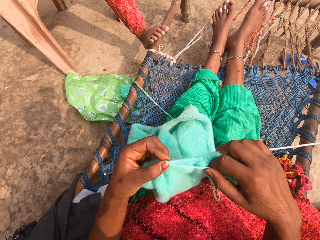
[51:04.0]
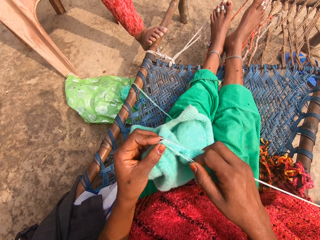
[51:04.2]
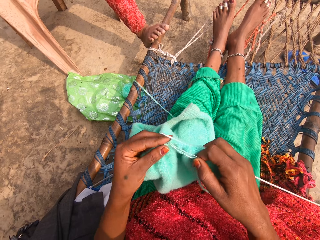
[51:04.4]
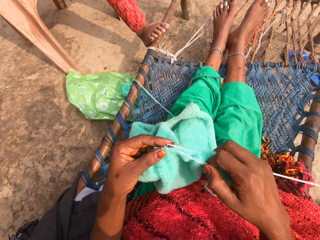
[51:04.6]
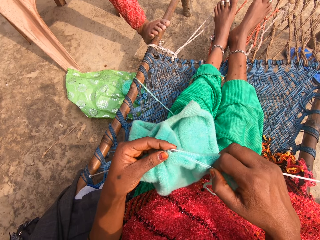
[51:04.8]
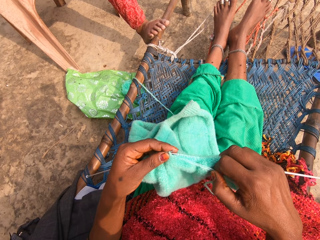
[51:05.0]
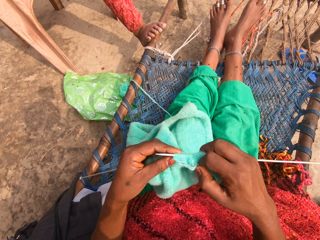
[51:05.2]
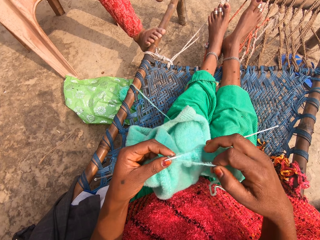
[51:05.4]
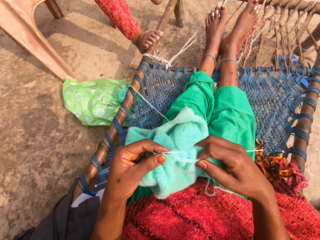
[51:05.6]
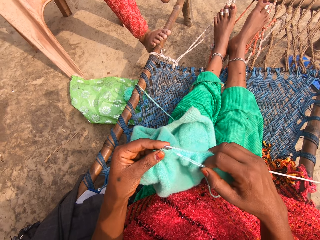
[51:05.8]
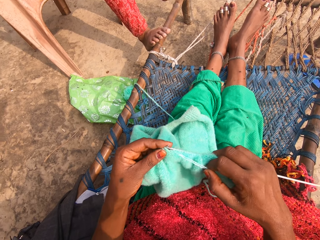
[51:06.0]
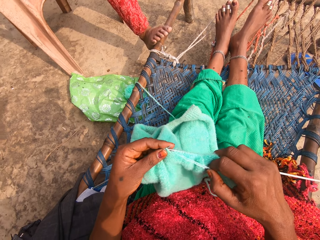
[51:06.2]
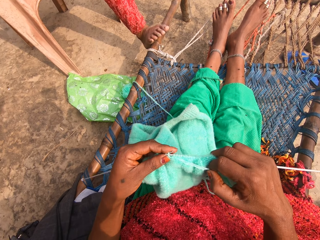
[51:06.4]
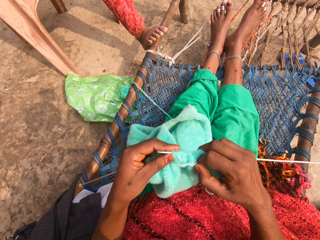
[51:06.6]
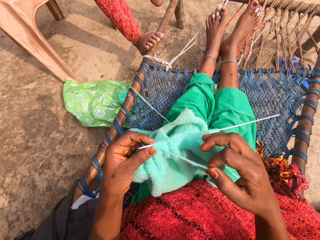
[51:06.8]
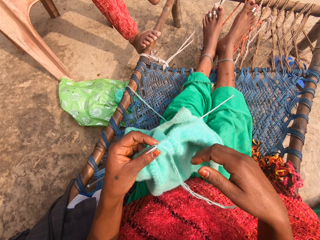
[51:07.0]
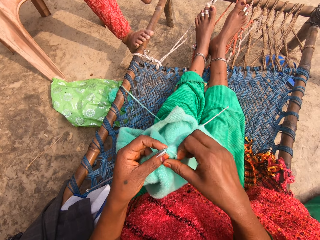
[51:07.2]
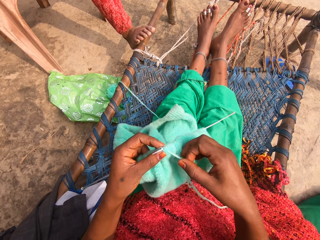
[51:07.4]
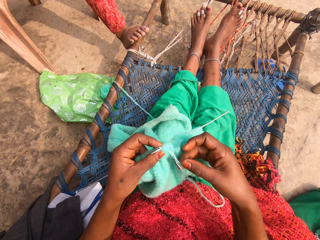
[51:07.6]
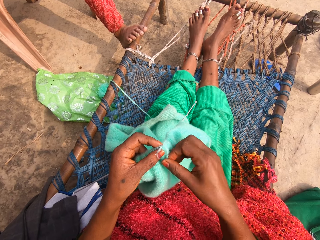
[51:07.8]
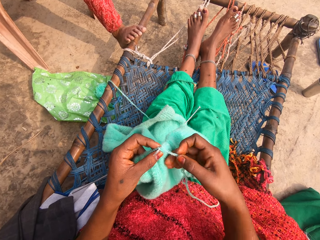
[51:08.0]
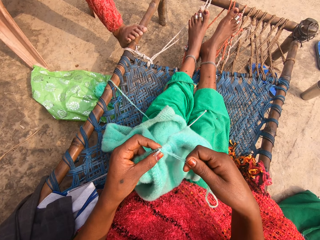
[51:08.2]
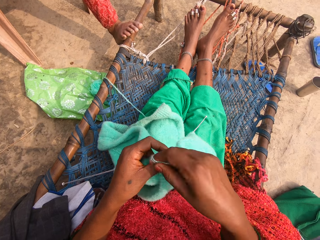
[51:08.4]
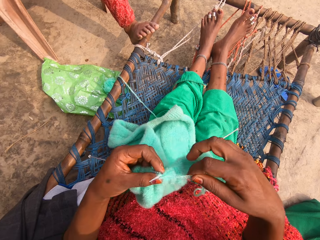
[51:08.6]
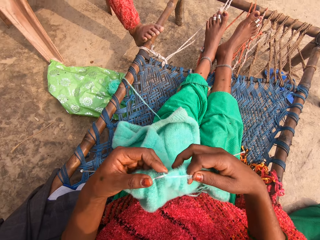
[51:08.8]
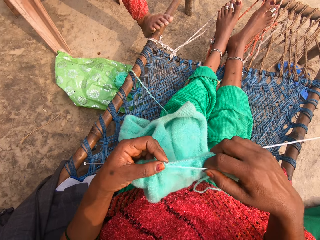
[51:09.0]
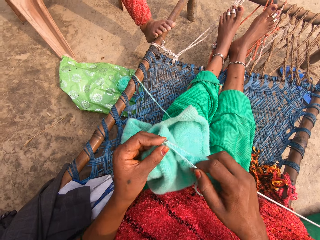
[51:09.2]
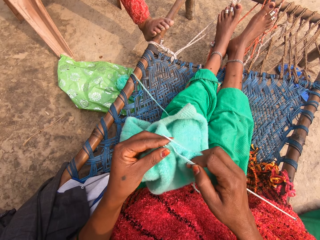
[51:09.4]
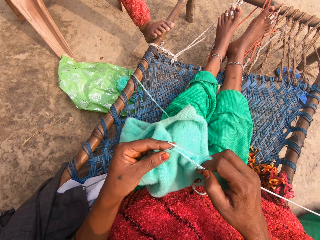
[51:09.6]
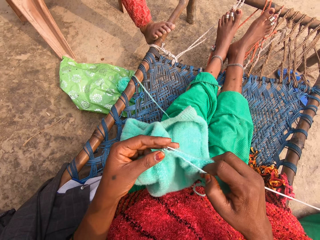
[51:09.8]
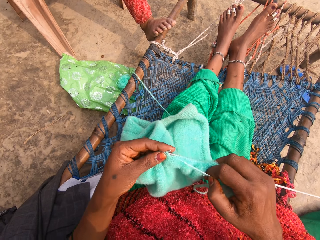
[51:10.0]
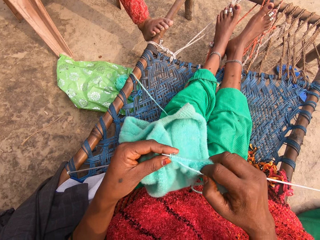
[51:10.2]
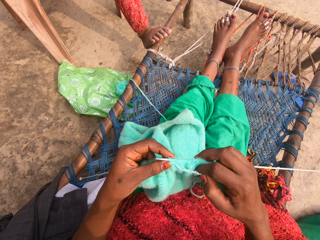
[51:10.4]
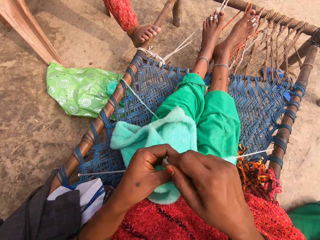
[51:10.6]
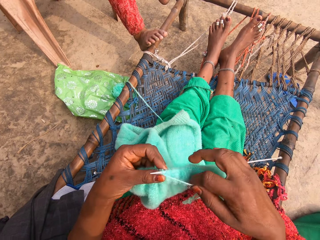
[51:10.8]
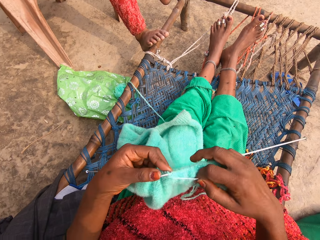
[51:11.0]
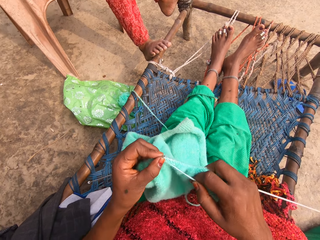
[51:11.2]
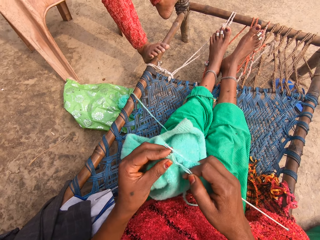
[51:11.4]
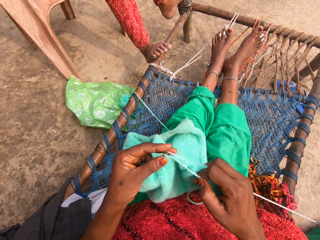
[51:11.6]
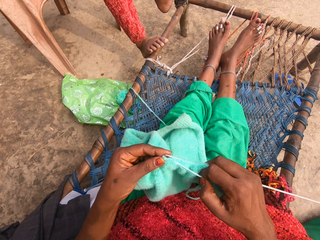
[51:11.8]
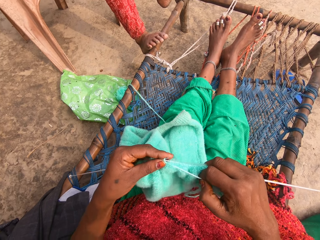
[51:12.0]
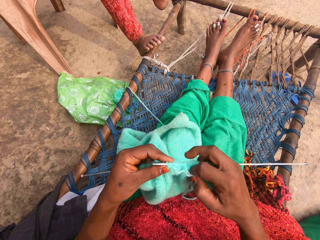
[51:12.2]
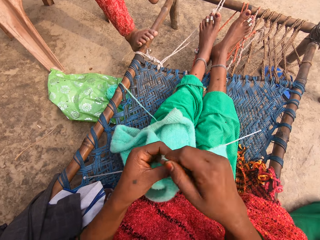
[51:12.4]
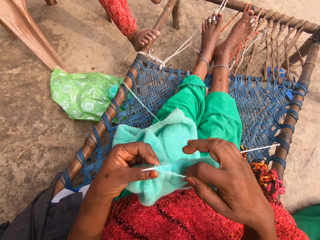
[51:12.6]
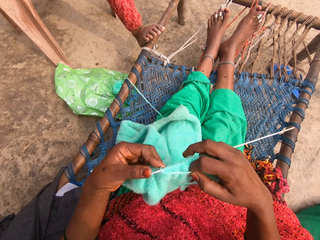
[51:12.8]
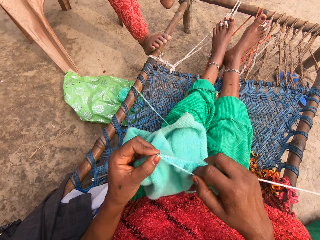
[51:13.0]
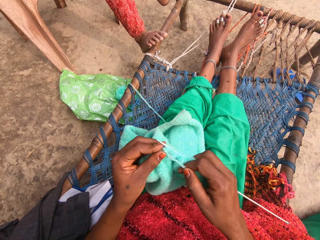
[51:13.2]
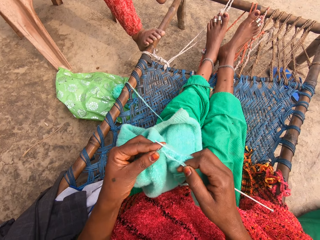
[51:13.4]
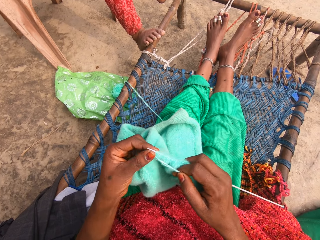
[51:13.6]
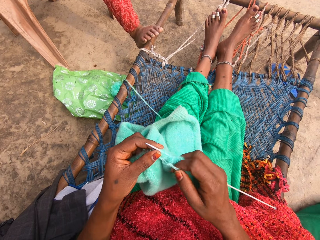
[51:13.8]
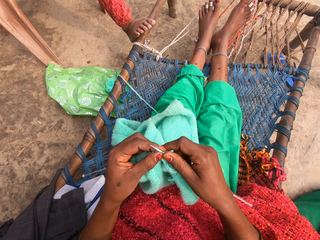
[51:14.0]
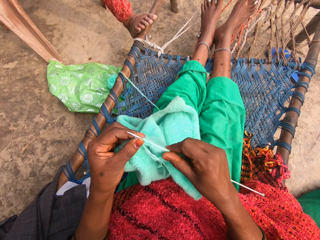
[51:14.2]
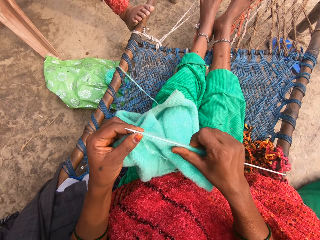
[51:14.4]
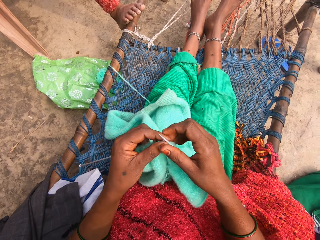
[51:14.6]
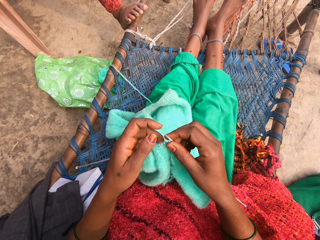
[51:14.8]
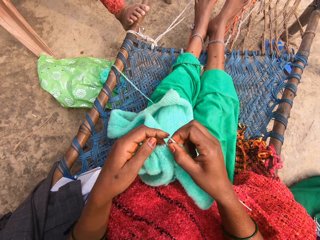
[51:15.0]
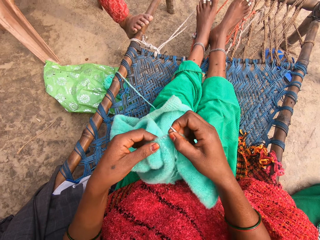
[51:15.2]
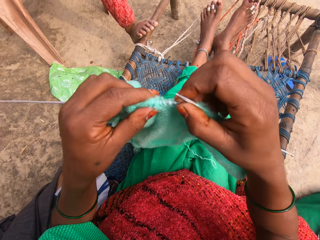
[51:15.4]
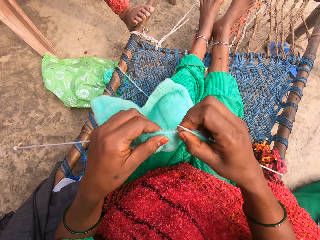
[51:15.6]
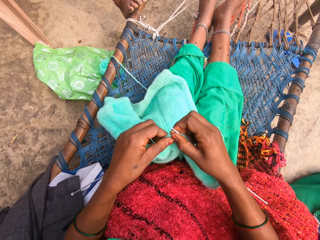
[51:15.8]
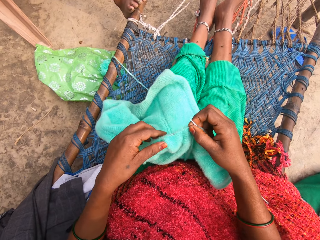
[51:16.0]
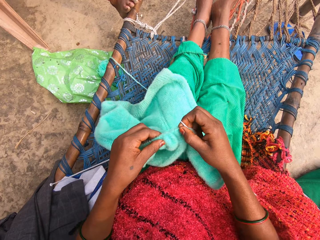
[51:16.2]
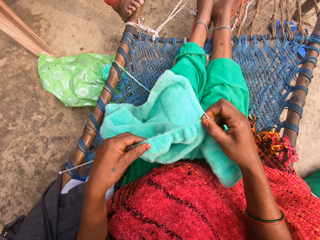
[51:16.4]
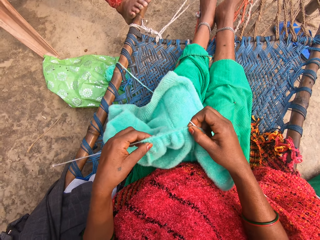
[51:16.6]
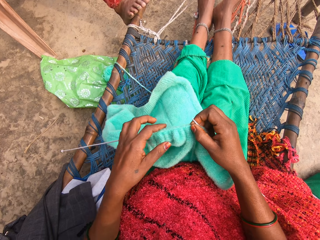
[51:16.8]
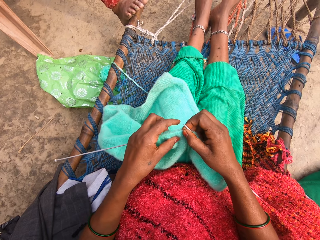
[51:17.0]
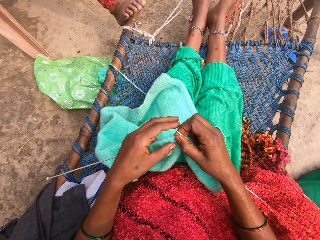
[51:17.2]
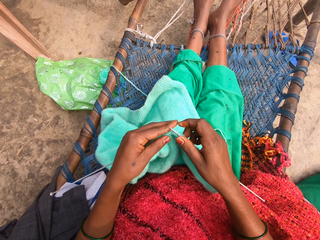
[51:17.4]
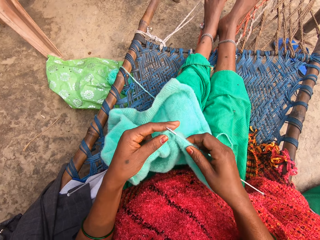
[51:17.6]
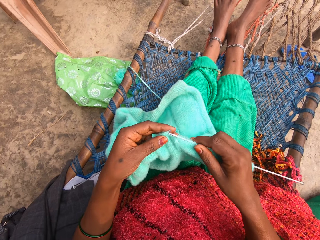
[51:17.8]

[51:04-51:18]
The camera wearer rolls the yarn around one of the knitting needles. They knit the fabric with the knitting needles. They touch the yarn. They roll the yarn around one of the knitting needles. They knit the fabric with the knitting needles. They roll the yarn around one of the knitting needles. They knit the fabric with the knitting needles. They roll the yarn around one of the knitting needles. They knit the fabric with the knitting needles. They adjust the fabric. They stretch the fabric. They move the fabric. They adjust the fabric.

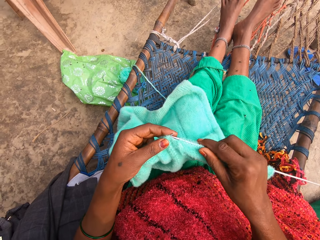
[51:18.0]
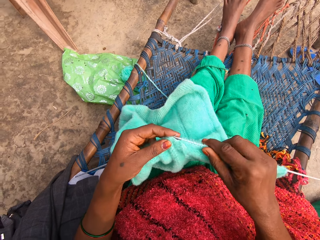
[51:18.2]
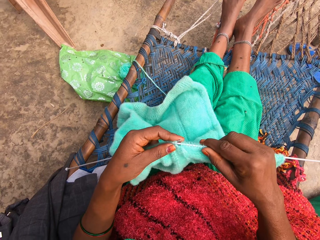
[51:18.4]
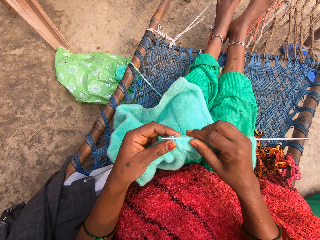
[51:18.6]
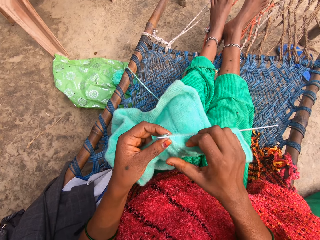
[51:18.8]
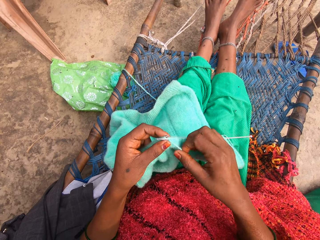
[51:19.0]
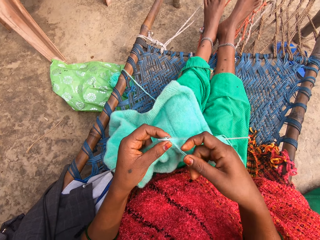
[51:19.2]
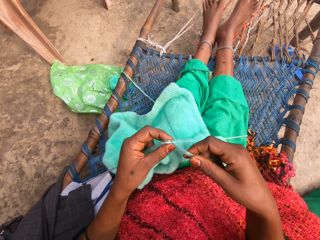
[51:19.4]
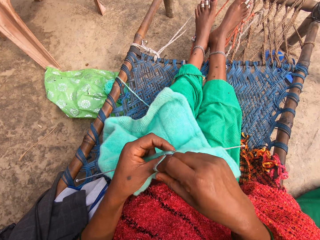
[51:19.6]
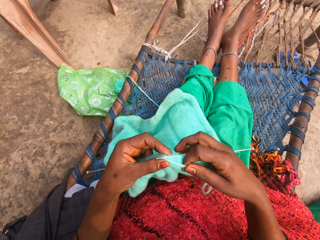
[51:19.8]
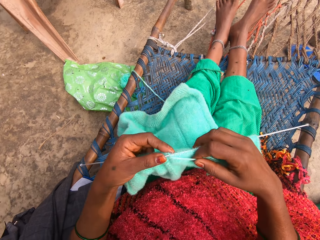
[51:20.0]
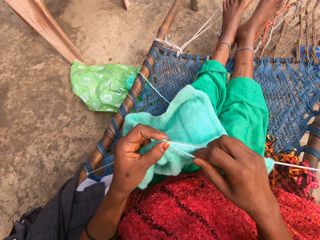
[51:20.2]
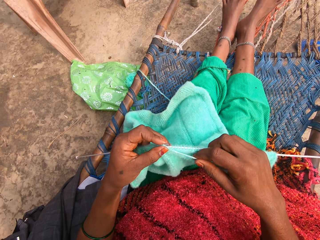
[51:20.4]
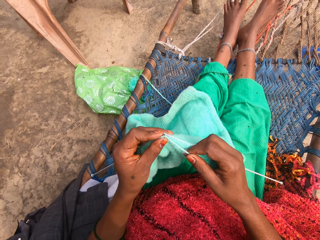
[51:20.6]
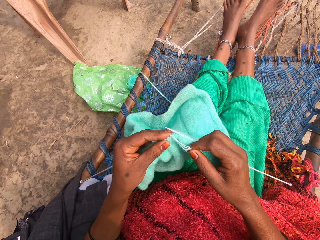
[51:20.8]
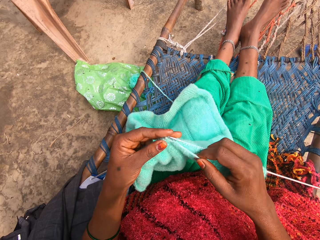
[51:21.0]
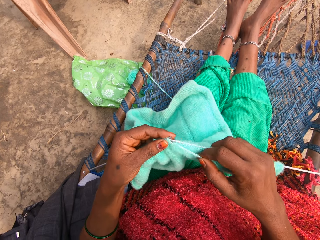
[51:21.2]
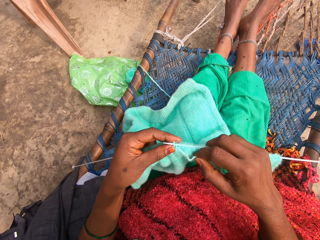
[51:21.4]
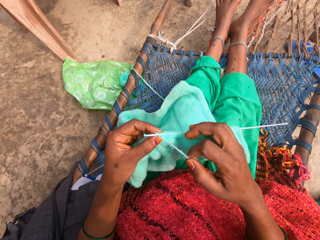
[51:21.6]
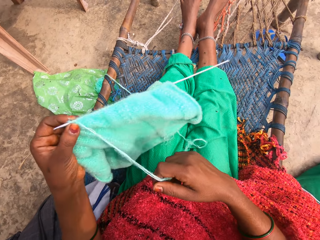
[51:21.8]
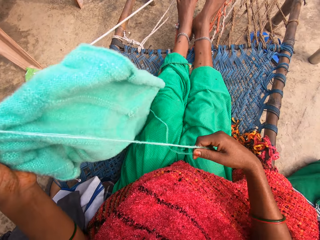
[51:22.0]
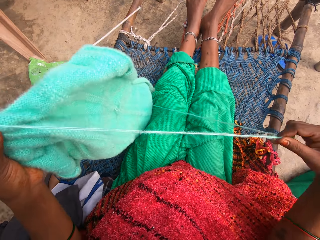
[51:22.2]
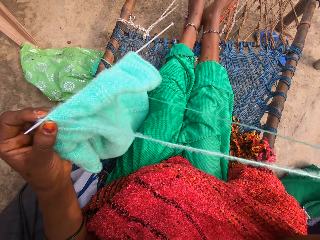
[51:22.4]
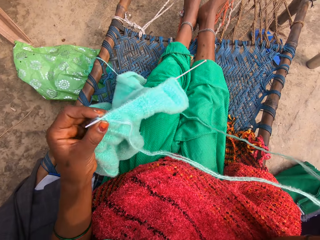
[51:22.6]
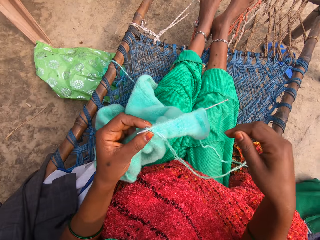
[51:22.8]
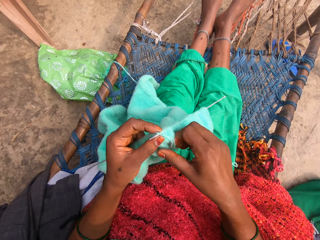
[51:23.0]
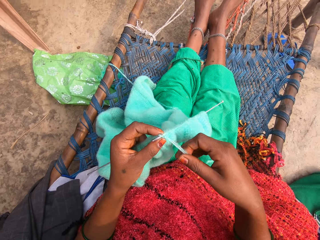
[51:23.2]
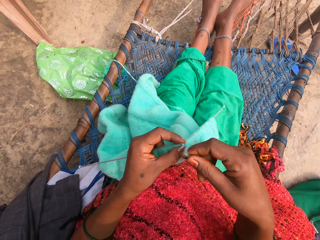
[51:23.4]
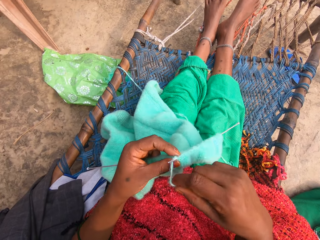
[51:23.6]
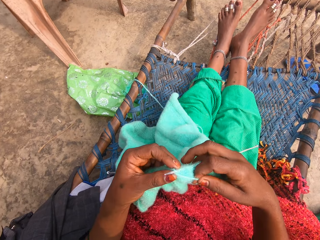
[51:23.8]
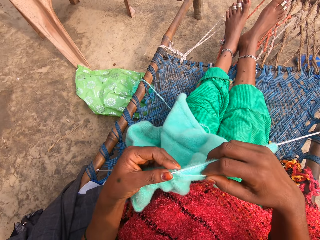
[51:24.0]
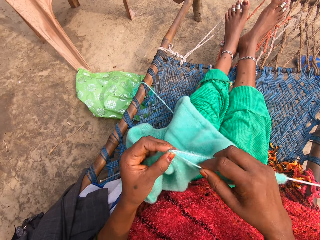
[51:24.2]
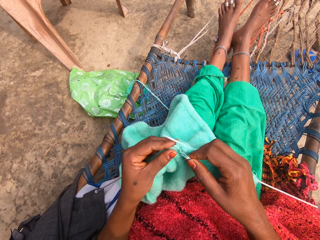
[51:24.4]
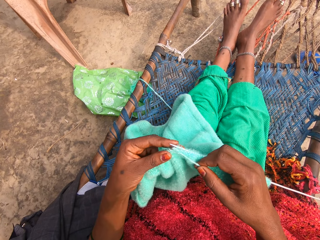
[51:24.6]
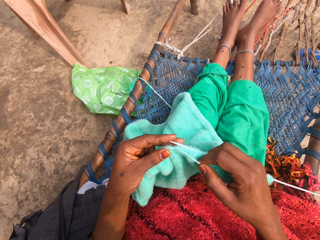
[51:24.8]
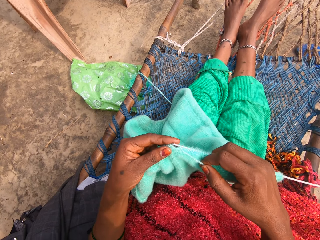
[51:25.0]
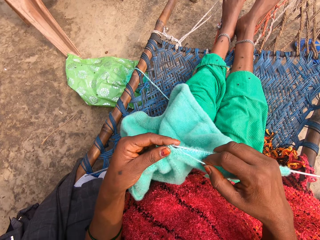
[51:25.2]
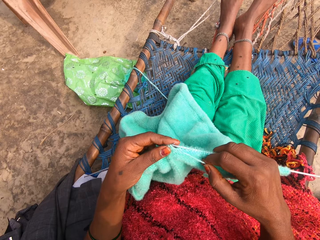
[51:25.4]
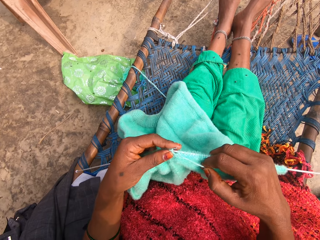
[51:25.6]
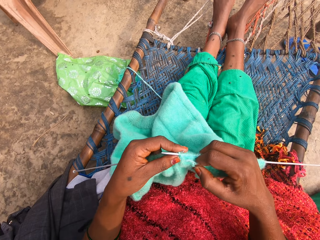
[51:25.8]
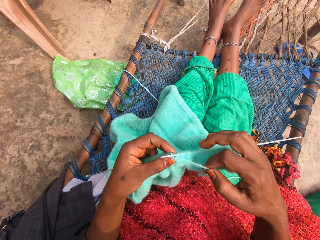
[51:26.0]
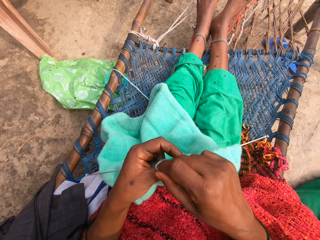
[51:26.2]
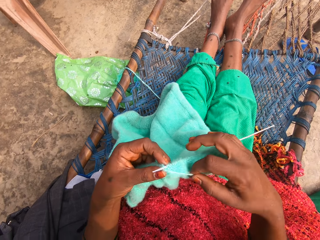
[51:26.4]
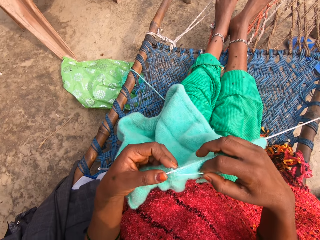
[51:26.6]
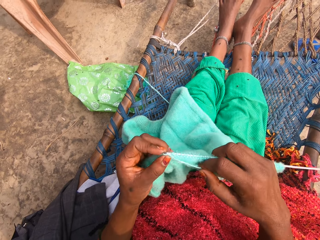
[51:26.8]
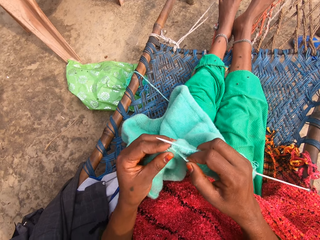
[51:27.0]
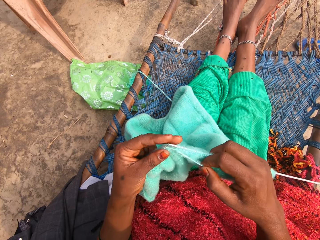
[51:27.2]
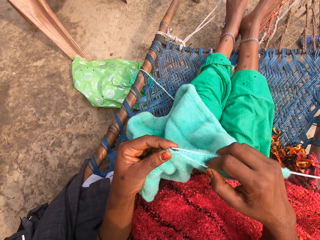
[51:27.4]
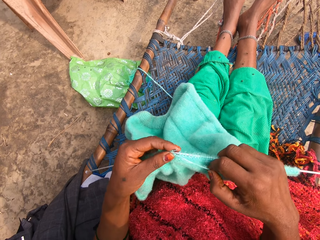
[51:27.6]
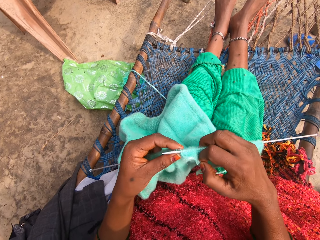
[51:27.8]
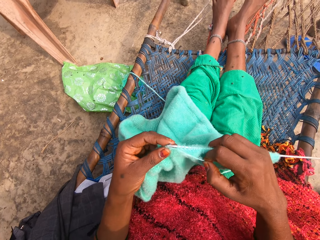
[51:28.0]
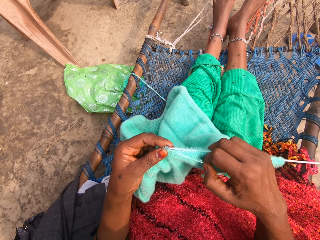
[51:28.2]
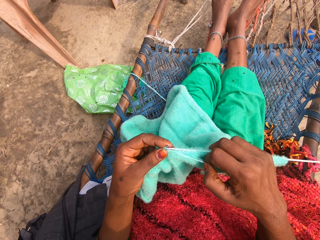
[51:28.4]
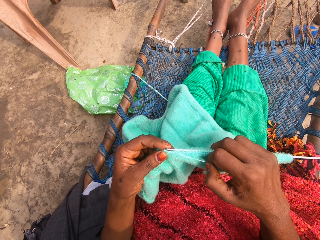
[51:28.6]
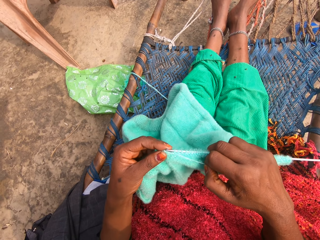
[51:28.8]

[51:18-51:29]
The camera wearer knits the fabric with the knitting needles. They hold the yarn. They roll the yarn around one of the knitting needles. They knit the fabric with the knitting needles. They stretch the yarn. They roll the yarn around one of the knitting needles. They knit the fabric with the knitting needles. They roll the yarn around one of the knitting needles. They knit the fabric with the knitting needles.
